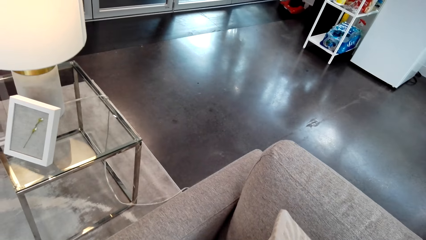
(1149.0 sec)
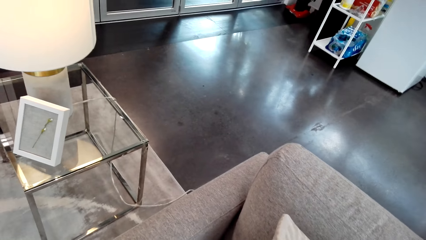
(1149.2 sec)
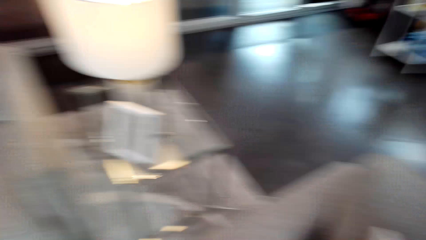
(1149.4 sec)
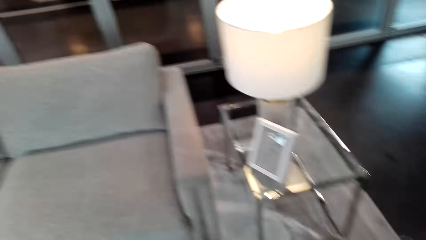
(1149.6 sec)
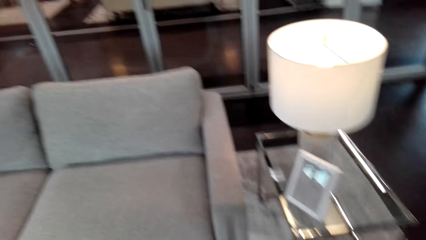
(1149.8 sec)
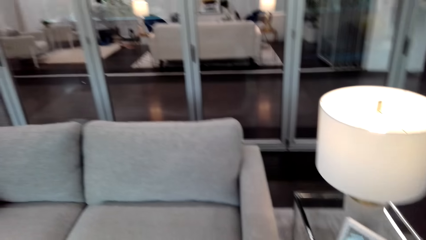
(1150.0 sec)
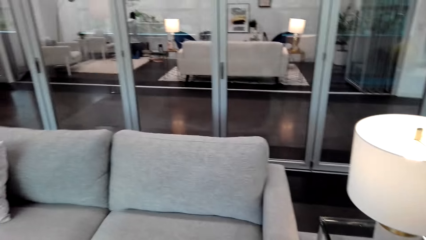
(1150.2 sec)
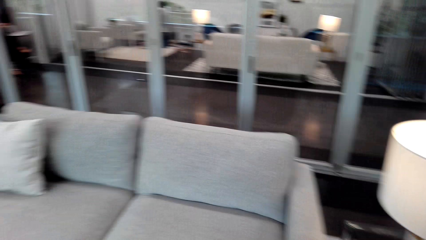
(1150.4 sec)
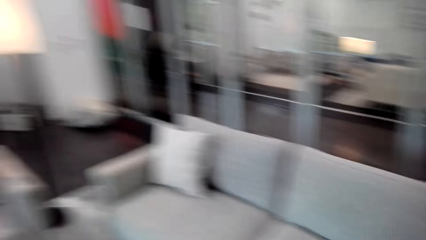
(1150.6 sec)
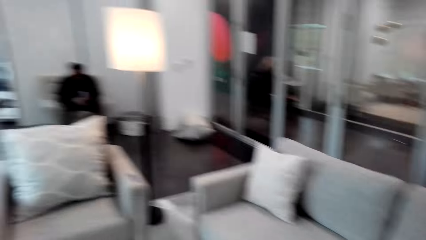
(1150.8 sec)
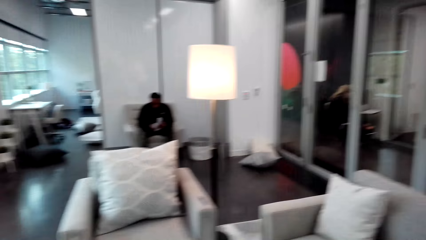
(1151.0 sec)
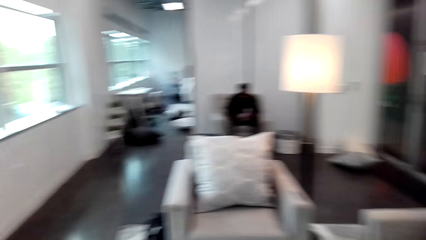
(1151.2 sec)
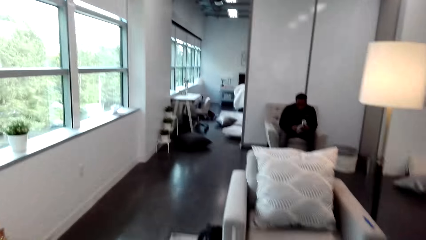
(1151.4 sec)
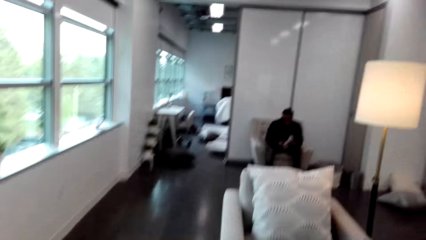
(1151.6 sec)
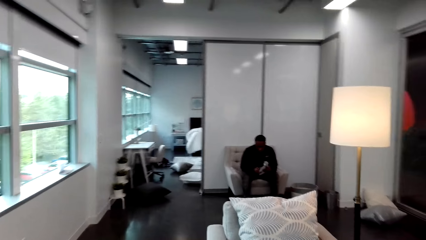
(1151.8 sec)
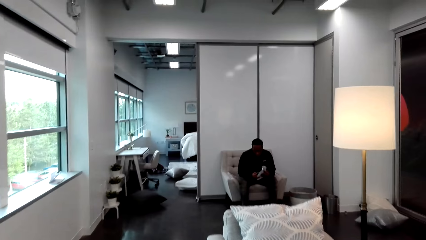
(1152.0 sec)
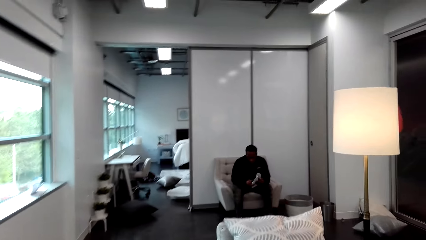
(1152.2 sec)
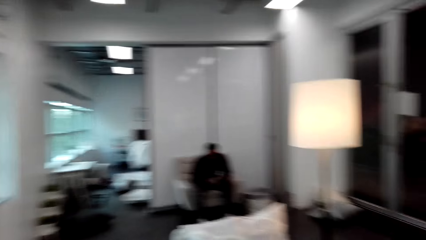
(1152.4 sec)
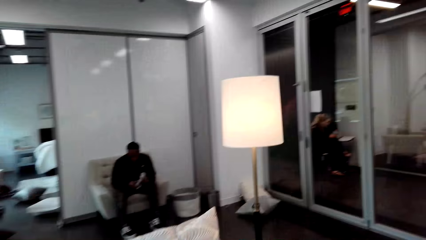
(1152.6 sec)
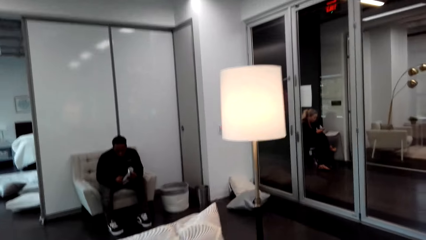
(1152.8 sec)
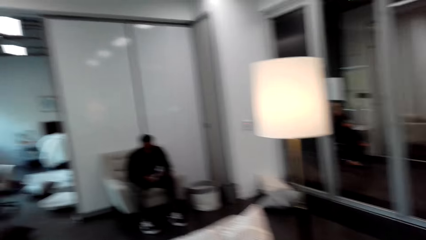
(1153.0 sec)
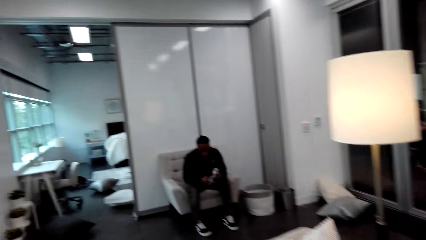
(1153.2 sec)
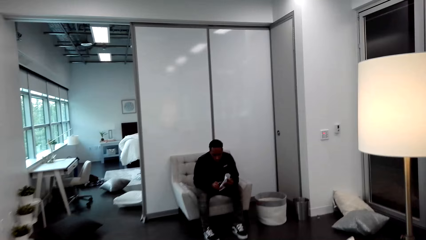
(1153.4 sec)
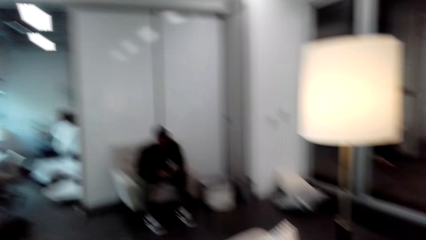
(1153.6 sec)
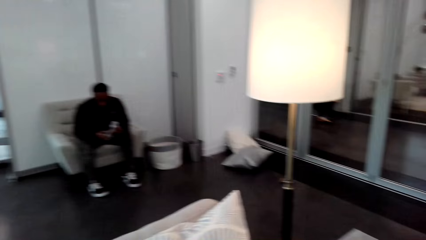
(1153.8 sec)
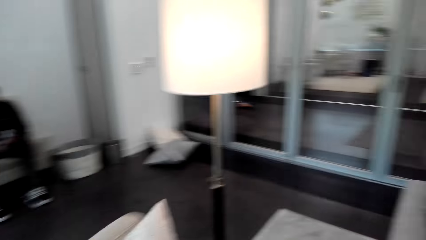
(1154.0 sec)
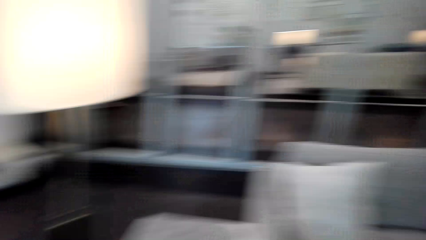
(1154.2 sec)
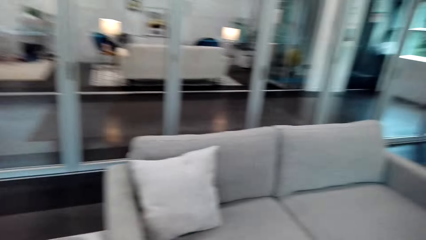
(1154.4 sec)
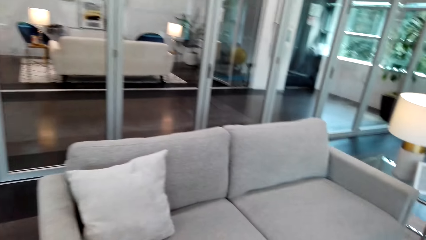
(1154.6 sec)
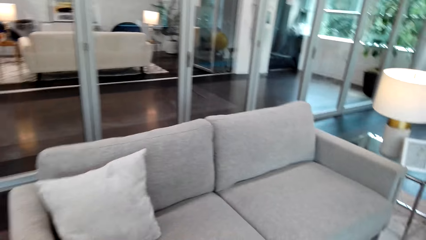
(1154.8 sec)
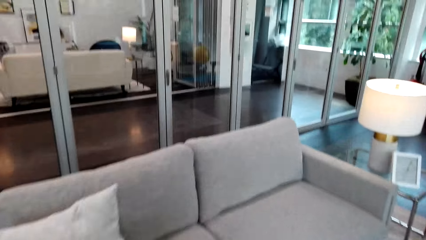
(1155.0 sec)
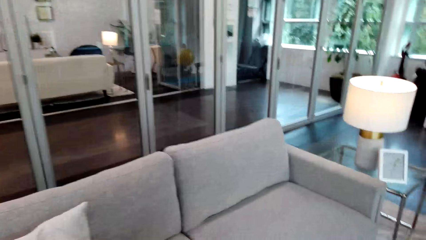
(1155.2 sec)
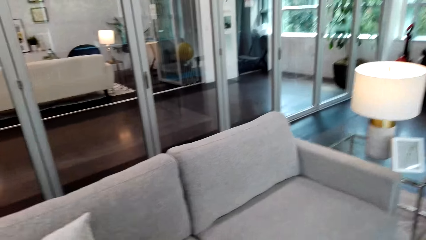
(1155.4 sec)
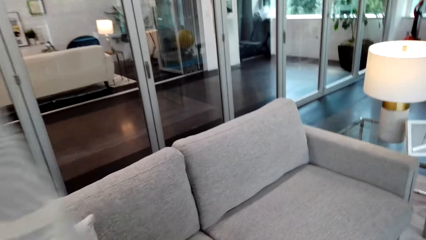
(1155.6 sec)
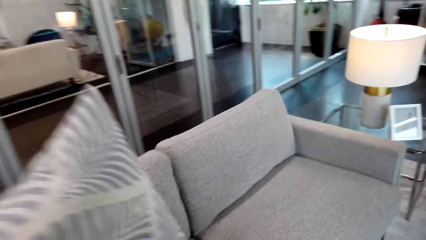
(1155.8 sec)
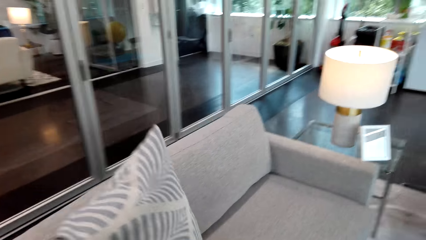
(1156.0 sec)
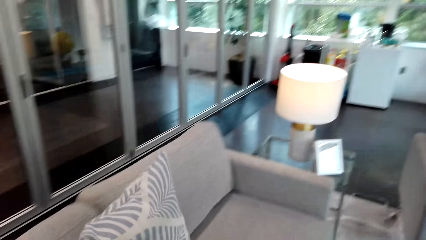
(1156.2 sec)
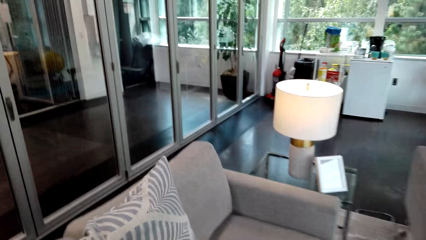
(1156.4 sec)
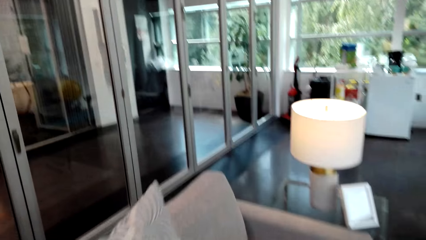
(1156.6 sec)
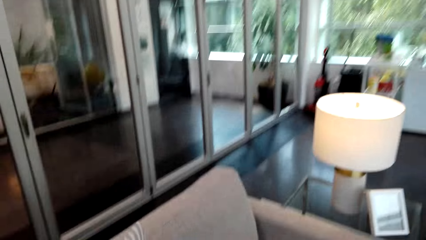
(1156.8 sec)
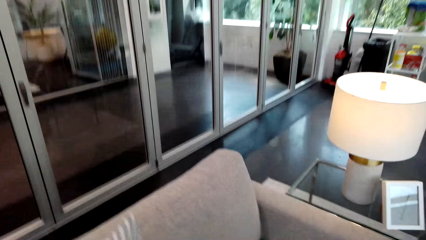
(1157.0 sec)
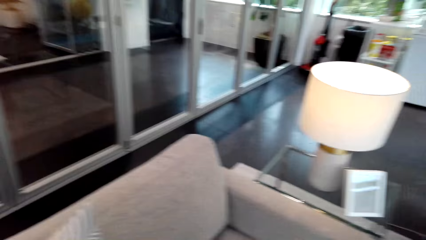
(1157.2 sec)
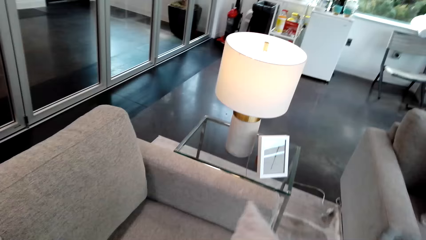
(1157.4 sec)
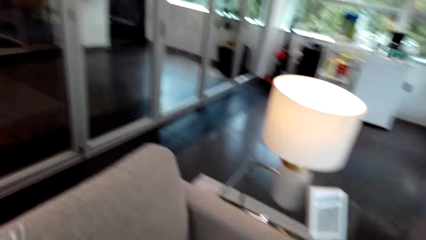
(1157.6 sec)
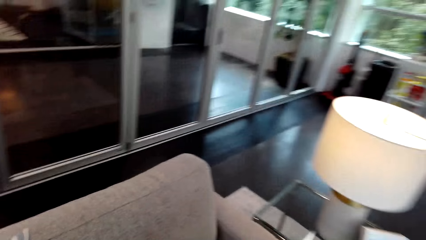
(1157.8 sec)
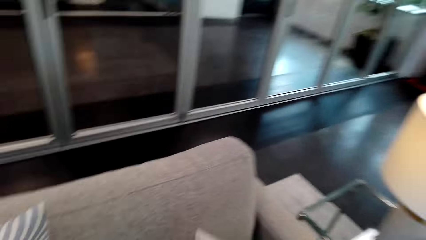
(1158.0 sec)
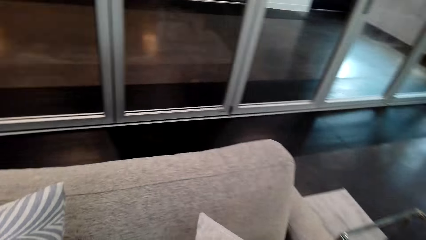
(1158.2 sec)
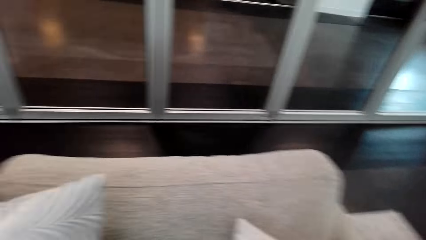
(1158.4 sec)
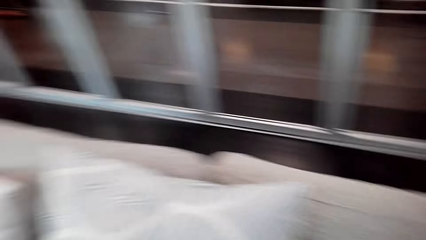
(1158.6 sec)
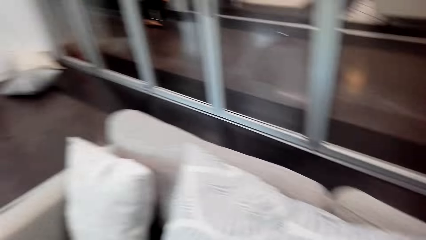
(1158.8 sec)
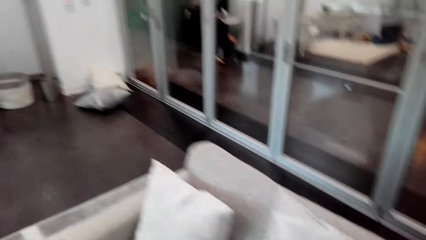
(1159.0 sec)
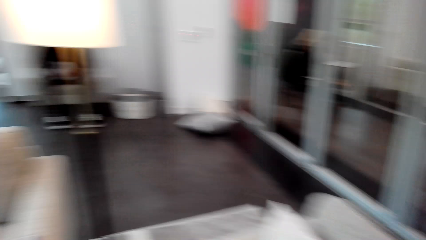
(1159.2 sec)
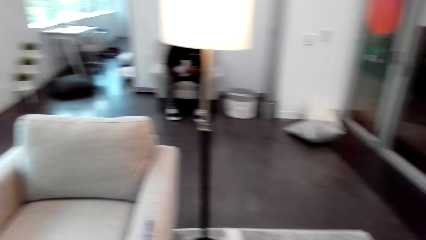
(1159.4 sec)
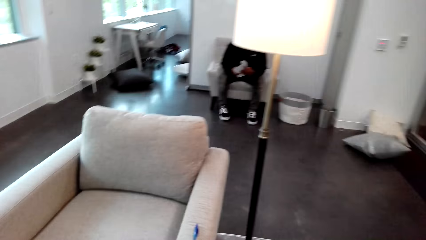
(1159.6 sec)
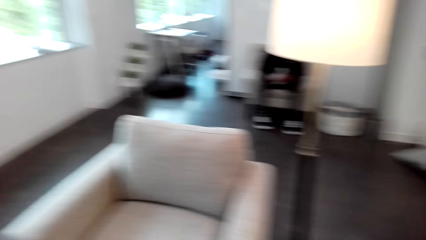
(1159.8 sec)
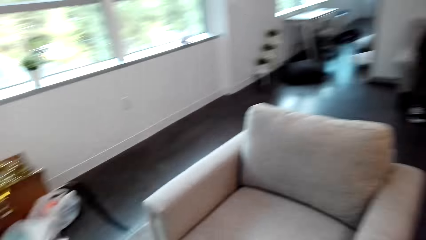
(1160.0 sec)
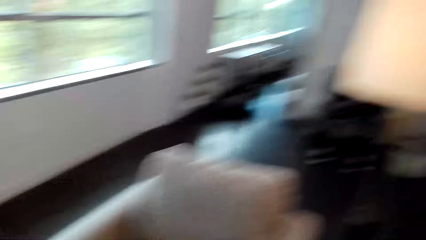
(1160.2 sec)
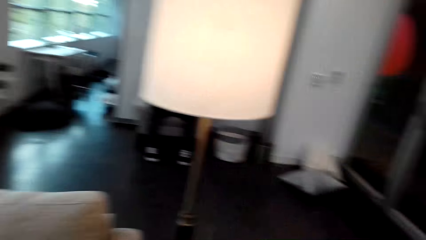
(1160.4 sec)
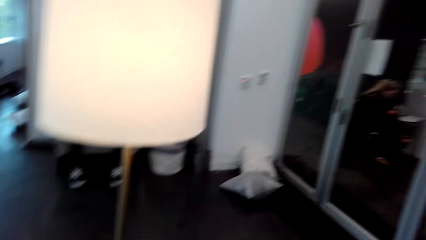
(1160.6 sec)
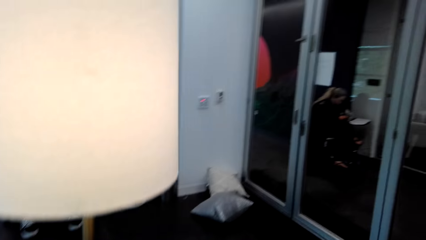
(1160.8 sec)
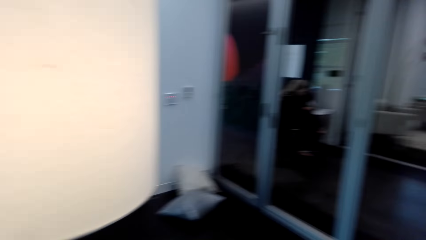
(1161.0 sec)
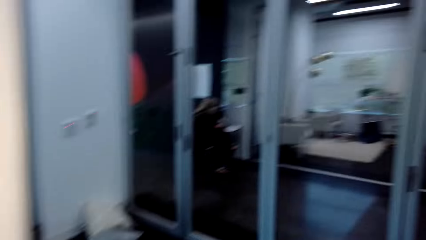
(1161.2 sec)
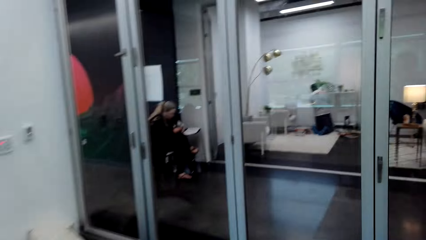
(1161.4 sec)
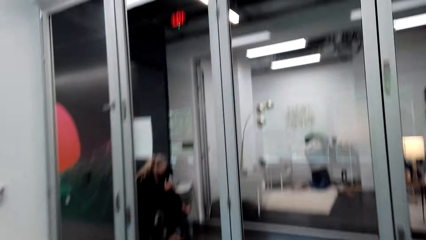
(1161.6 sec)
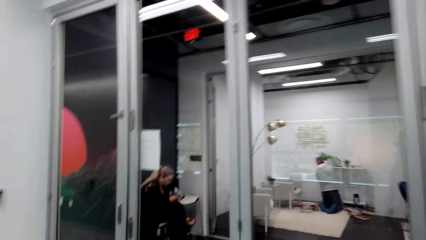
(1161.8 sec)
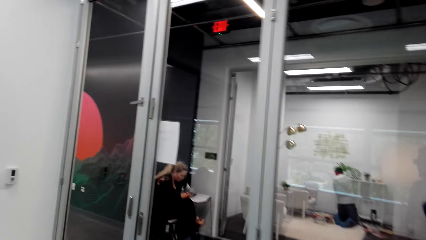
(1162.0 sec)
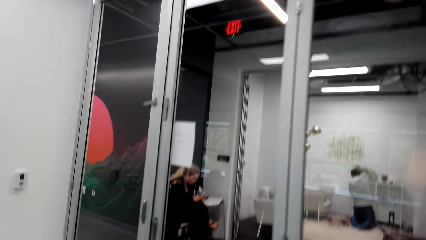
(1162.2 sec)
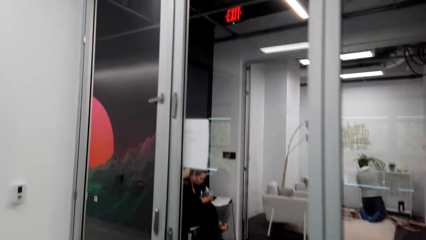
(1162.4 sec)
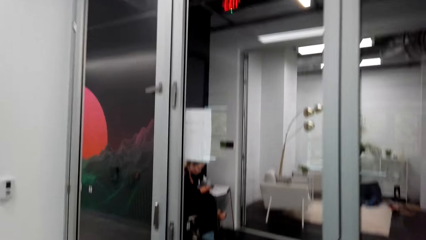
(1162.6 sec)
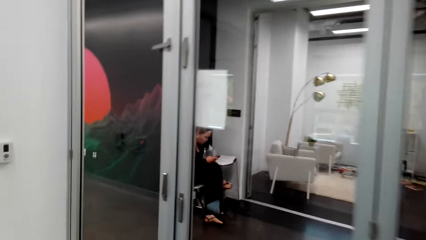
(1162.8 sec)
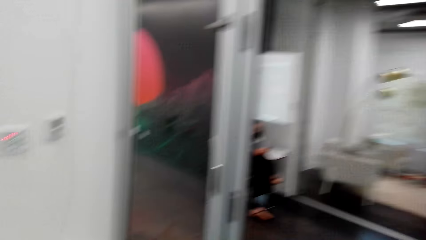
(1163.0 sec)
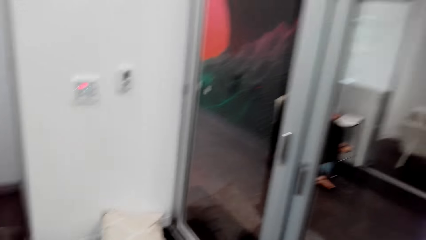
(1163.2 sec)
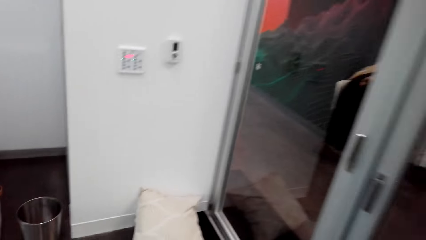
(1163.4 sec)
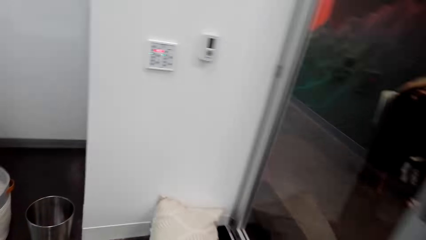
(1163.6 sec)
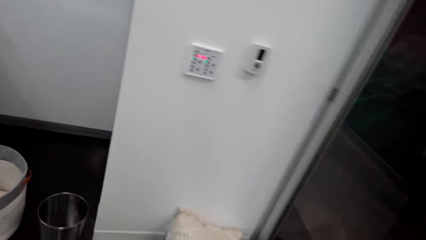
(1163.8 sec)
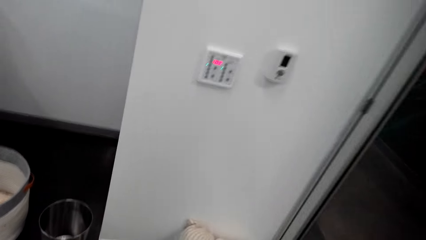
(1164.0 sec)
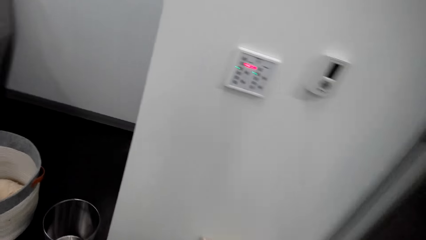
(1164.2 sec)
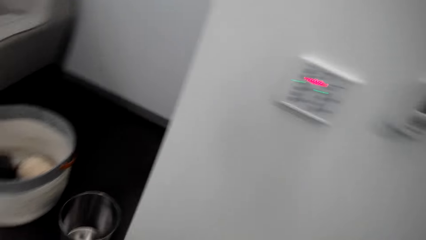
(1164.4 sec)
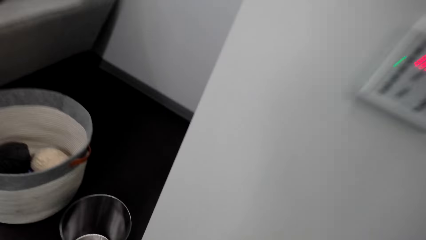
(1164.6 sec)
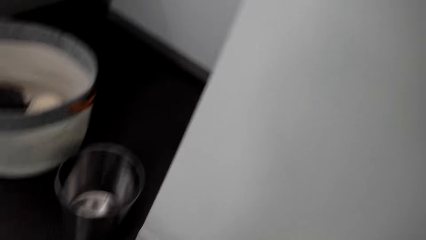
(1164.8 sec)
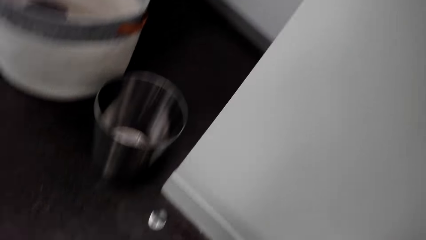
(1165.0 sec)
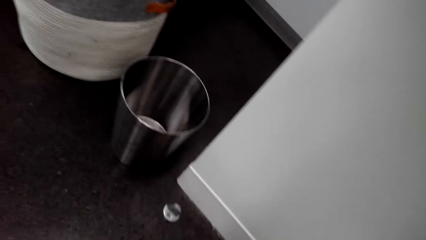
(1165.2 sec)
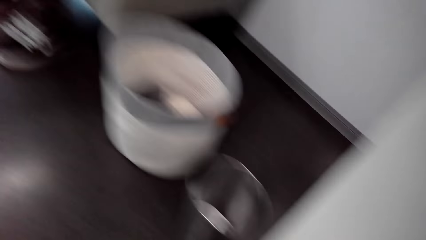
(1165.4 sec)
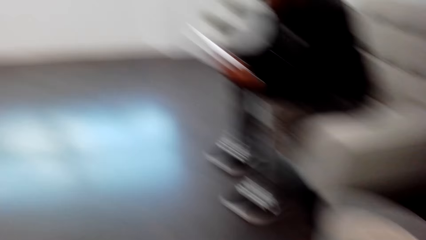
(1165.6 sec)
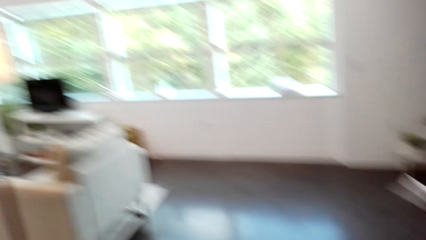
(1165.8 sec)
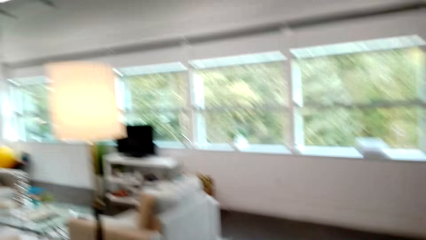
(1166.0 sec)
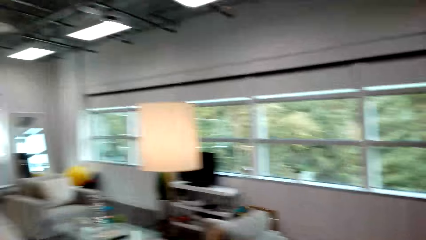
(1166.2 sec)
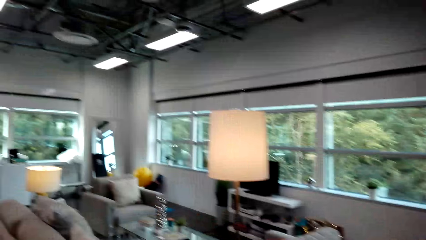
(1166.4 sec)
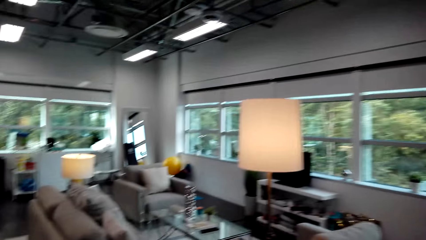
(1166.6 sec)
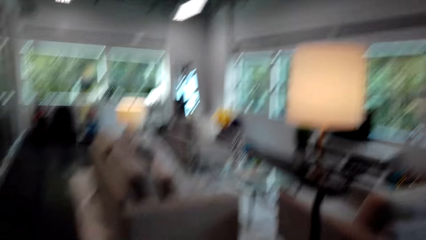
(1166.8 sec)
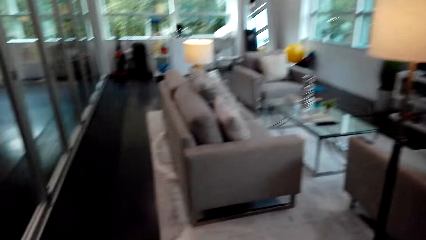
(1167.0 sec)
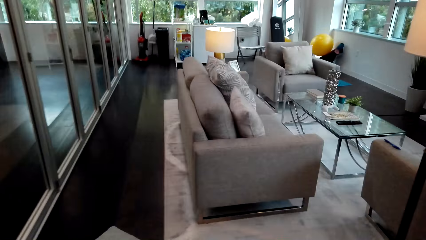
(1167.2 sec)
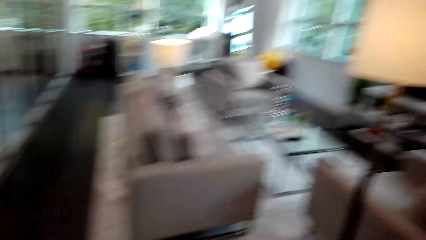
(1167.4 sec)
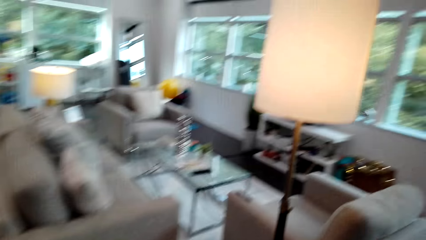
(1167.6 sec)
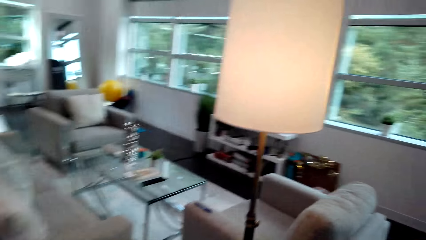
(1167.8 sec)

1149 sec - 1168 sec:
The camera wearer places the throw pillow on the seat. They place the throw pillow on the seat again. They move around. They pick up a throw pillow from the floor.
